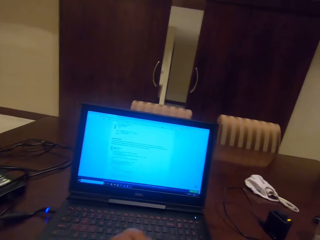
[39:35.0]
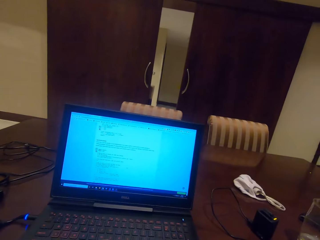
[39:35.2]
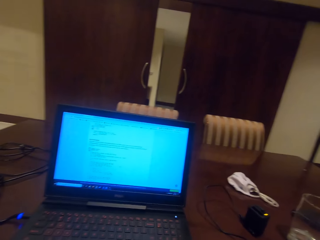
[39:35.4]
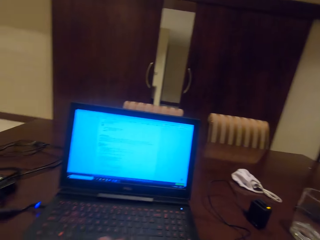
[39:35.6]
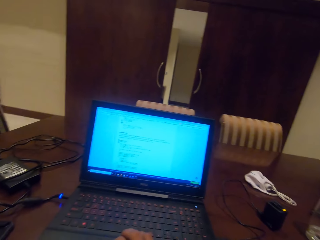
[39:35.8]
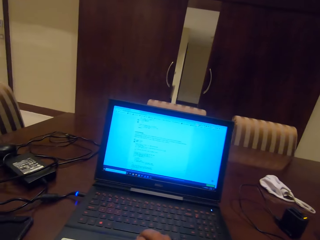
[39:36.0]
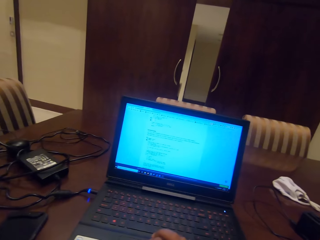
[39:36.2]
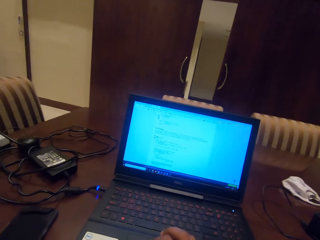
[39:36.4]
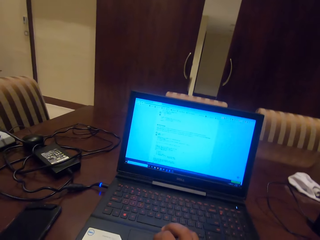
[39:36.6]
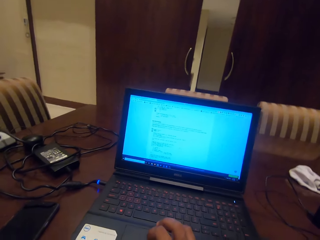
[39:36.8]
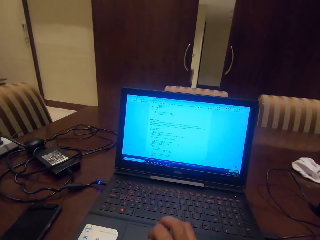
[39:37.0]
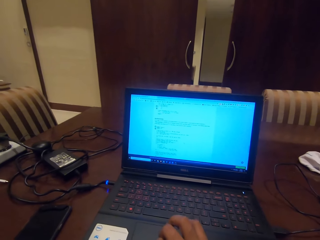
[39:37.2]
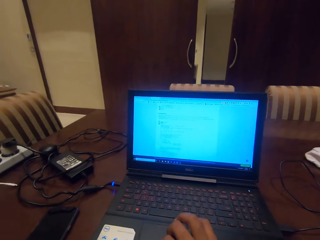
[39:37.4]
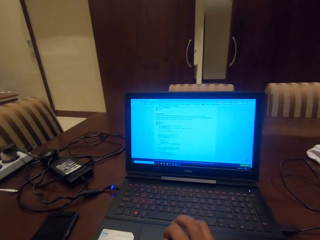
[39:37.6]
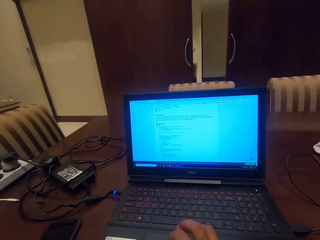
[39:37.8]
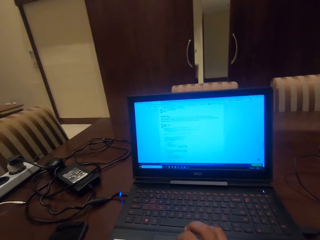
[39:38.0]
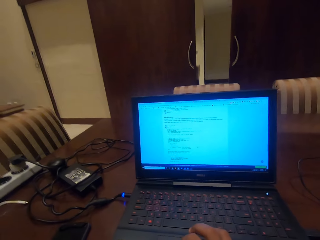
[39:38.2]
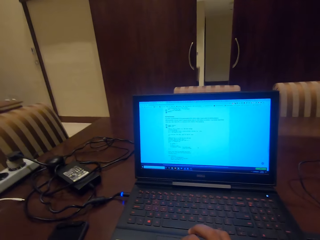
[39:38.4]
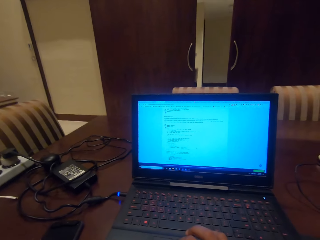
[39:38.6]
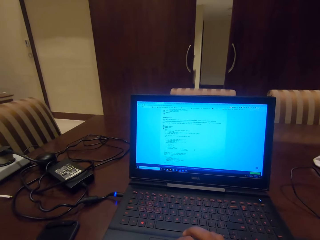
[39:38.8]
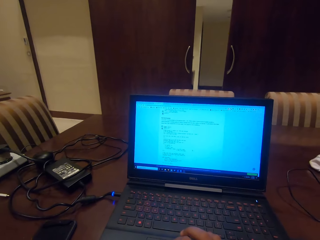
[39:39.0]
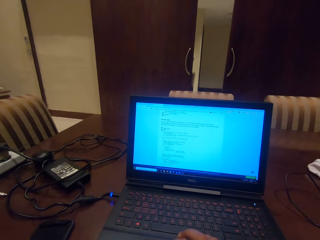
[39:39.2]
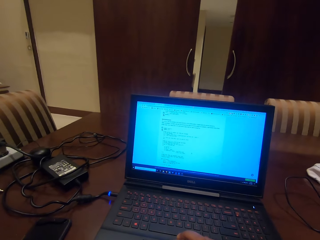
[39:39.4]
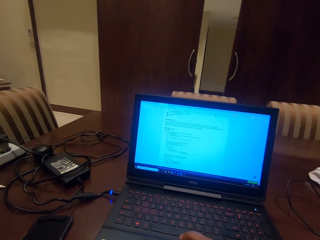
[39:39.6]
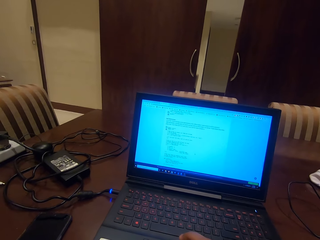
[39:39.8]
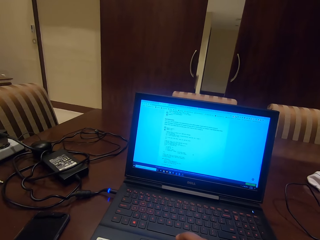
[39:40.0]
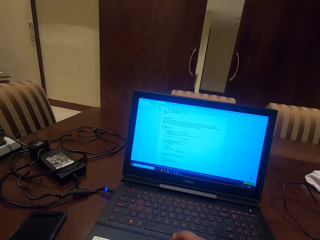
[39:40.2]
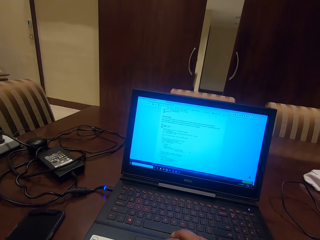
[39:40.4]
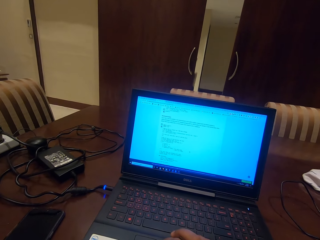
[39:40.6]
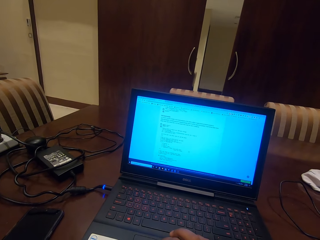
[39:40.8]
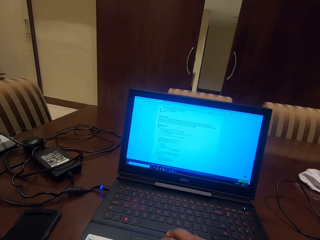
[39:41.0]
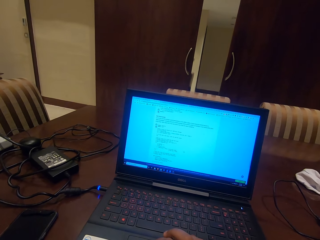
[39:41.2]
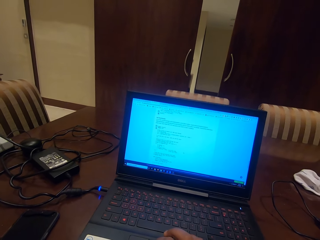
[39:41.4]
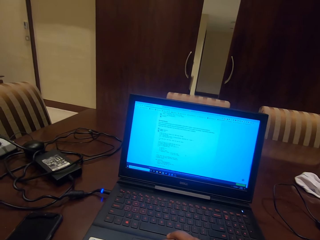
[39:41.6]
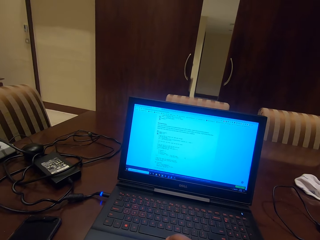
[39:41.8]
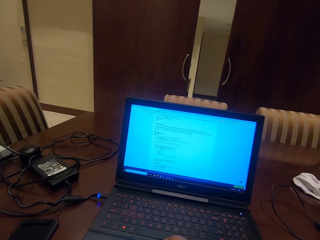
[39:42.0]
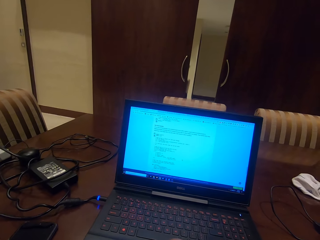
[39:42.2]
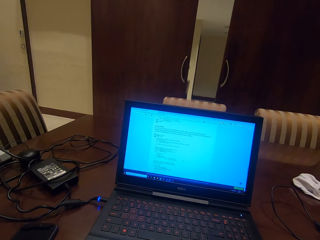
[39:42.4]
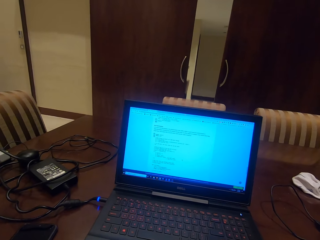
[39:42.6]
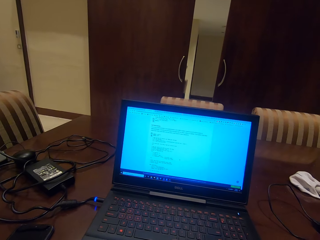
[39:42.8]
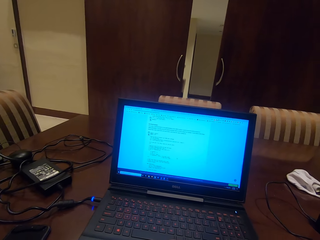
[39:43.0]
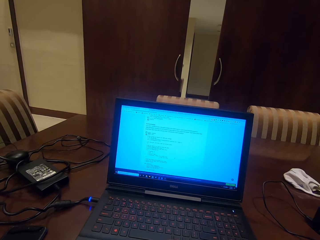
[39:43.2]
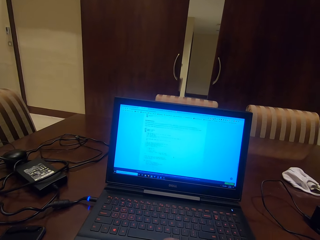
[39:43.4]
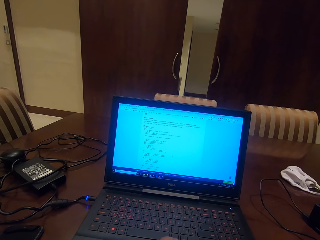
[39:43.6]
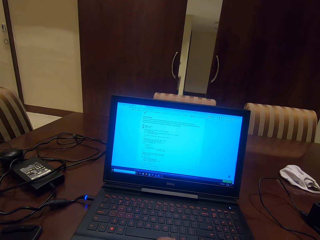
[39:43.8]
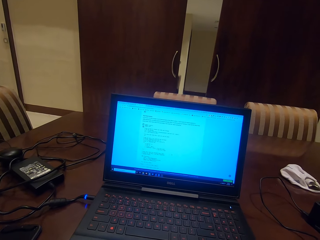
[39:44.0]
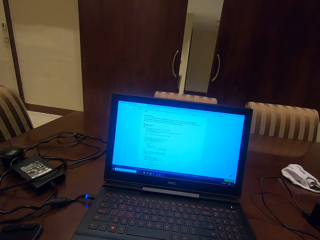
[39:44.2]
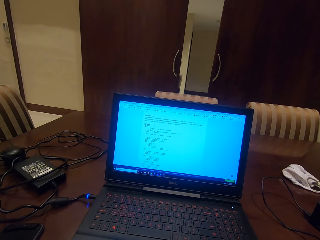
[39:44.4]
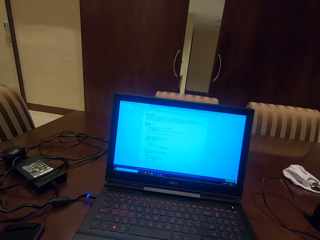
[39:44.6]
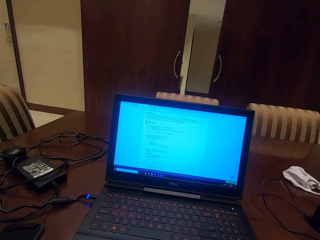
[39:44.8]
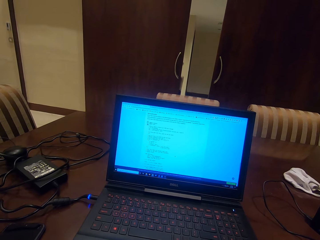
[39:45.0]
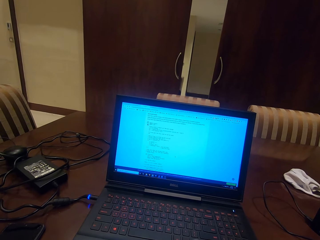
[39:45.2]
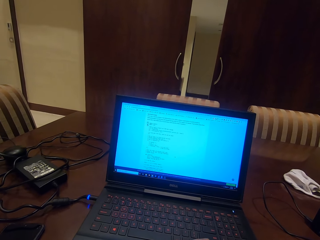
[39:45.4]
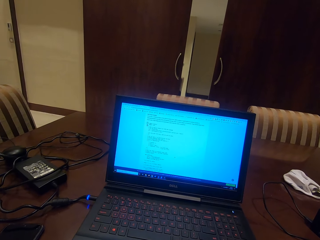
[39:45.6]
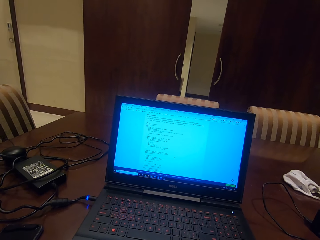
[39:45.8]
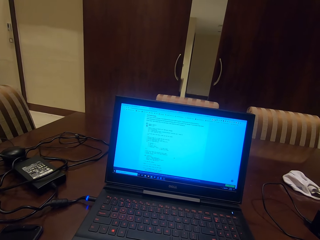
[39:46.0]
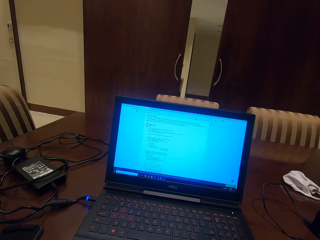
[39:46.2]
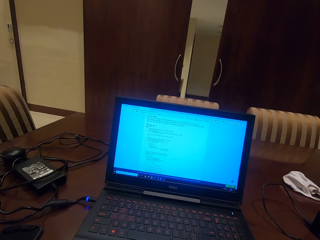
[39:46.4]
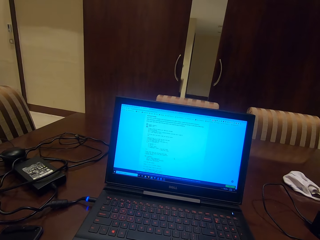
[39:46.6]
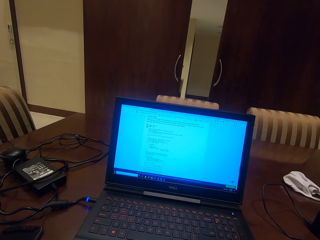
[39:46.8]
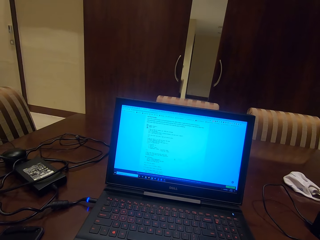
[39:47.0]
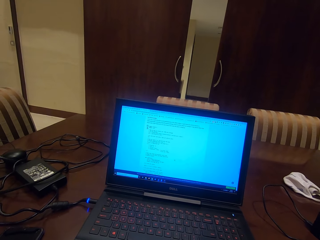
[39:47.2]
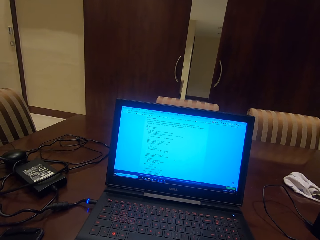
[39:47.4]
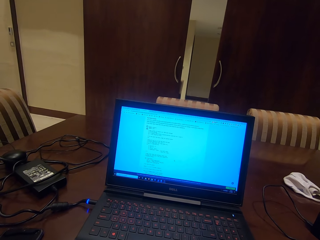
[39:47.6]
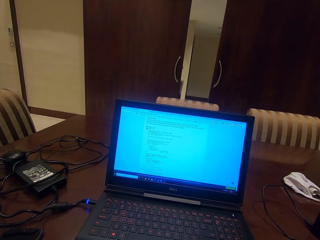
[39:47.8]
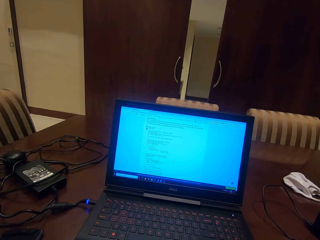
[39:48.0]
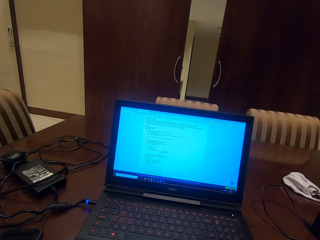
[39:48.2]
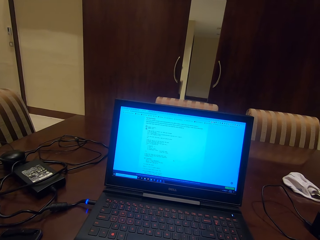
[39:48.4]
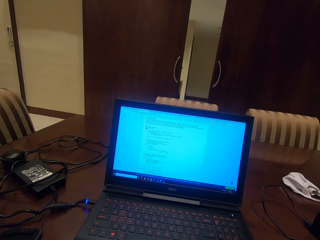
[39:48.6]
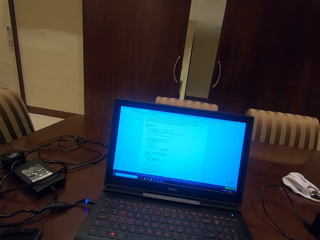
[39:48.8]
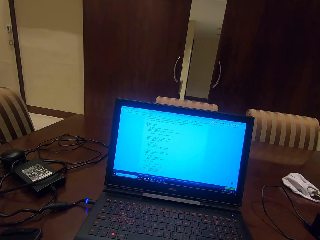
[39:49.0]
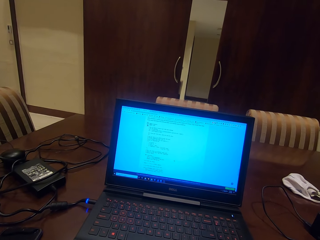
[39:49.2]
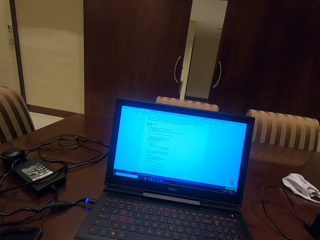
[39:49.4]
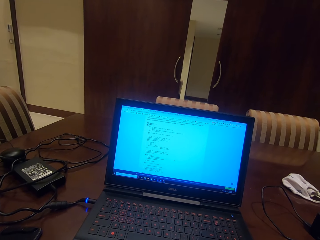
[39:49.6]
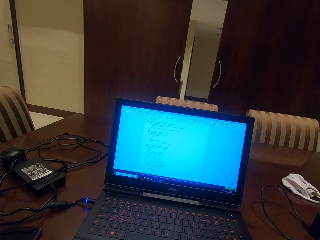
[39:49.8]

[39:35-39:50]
The camera wearer moves their hand on the laptop. They operate the laptop. They scroll down a page on the laptop.

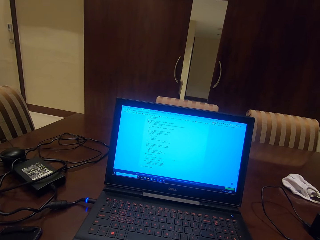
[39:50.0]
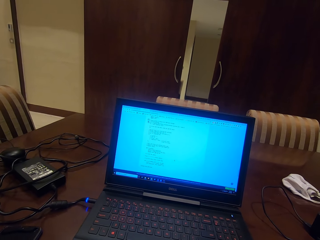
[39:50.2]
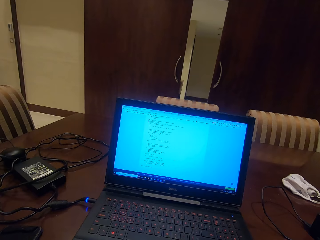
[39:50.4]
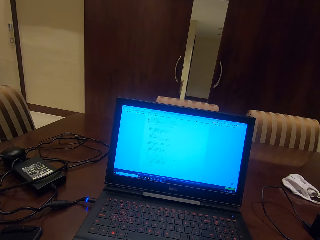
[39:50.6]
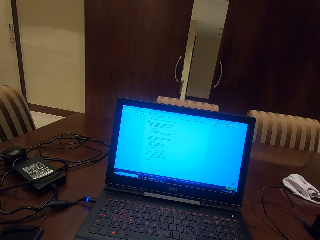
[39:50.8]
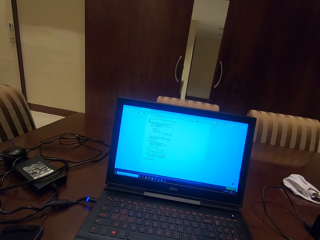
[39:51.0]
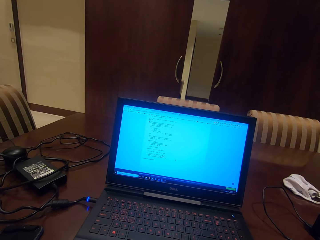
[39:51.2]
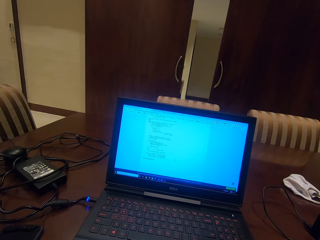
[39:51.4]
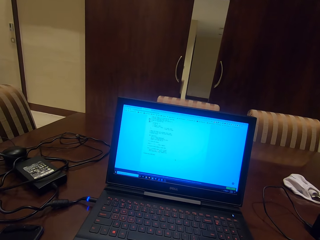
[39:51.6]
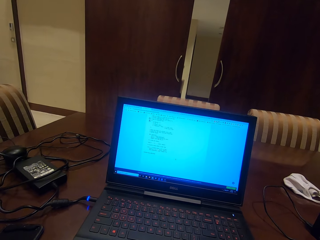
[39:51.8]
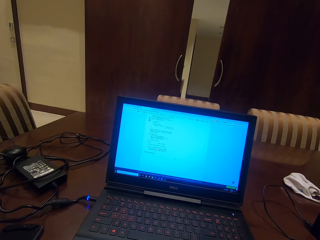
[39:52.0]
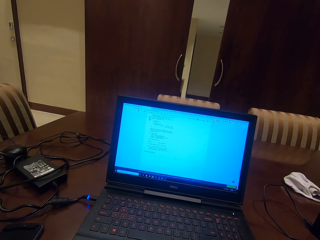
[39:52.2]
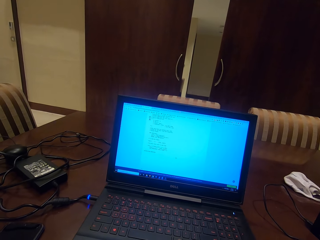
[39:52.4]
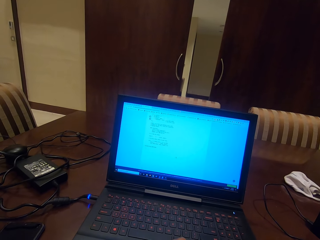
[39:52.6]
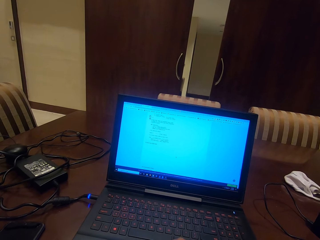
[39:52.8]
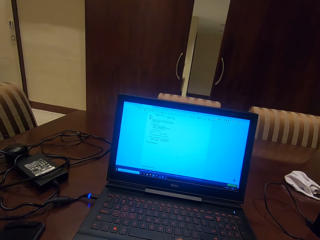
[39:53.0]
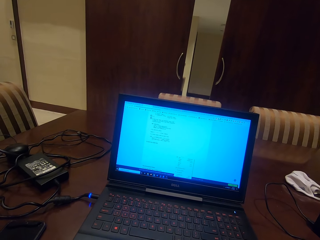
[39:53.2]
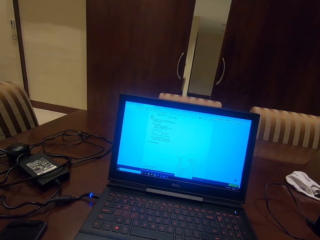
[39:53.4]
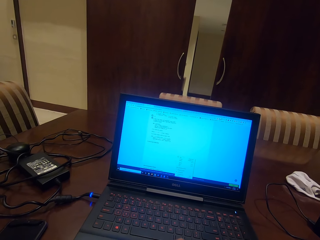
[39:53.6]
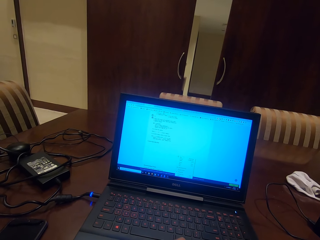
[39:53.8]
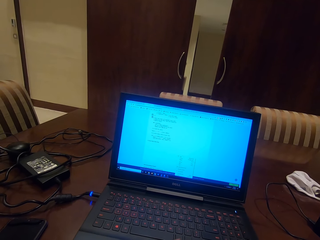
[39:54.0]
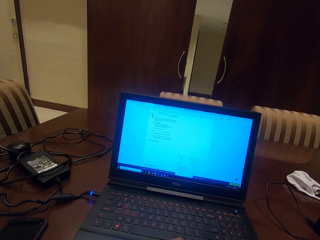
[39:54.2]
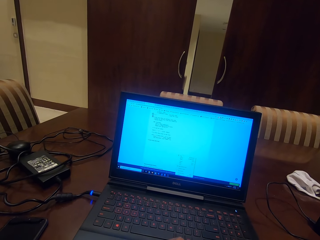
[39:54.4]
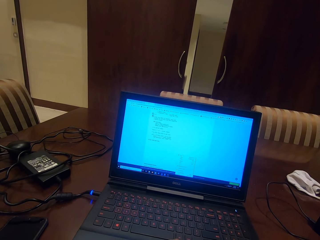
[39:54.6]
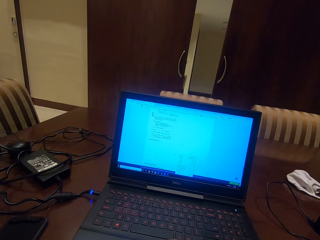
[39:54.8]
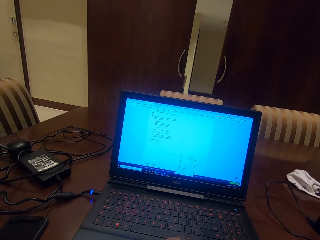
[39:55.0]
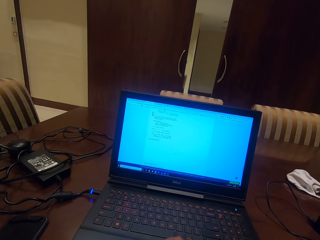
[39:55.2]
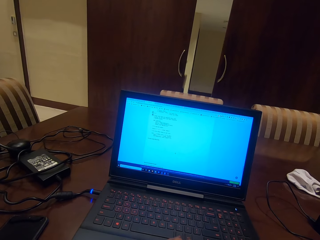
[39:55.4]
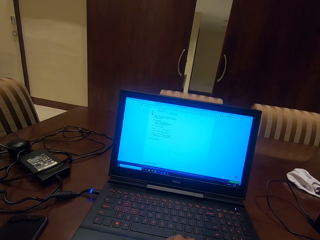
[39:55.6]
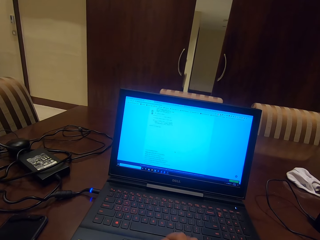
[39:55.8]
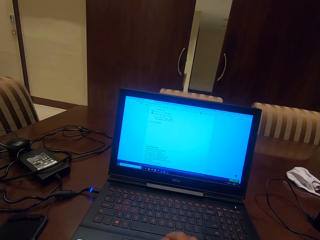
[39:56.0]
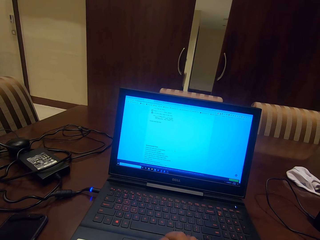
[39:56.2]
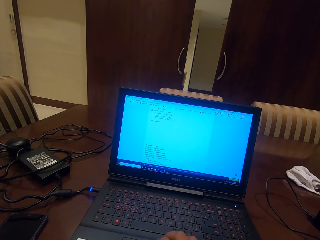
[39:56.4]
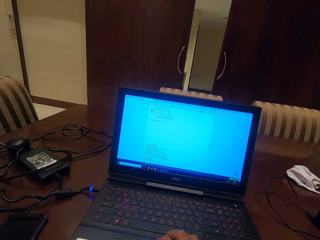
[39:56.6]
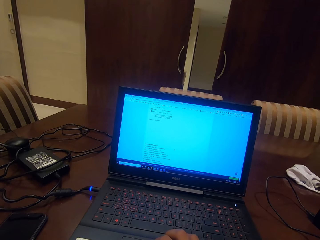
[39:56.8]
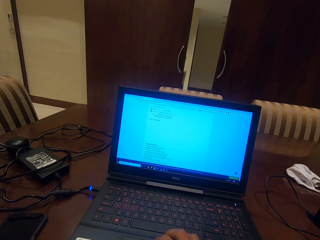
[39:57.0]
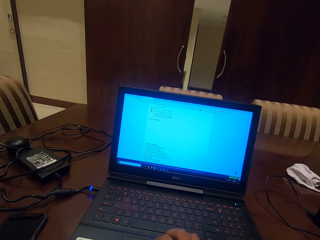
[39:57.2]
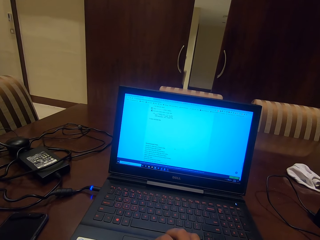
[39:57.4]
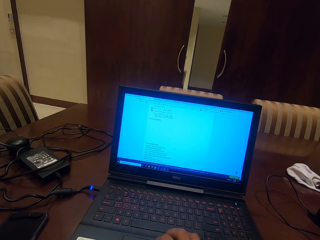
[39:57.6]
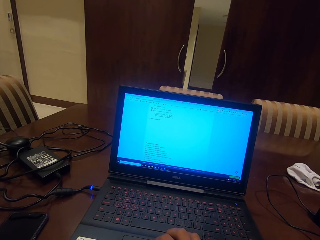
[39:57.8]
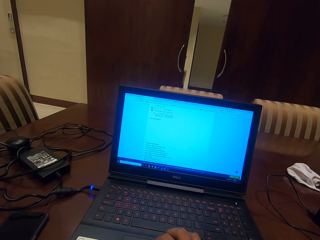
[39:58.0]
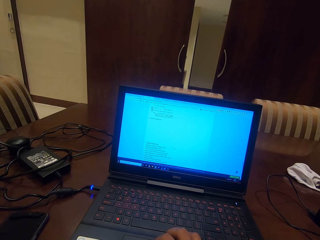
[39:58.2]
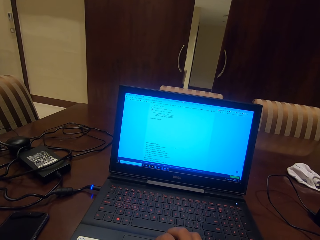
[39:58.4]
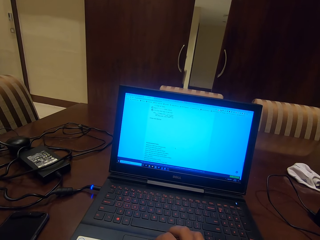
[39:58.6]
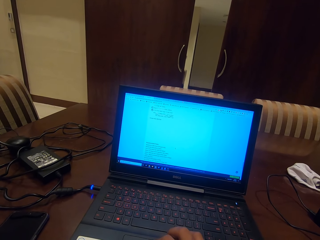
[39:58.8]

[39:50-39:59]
The camera wearer reads a page on a laptop.
